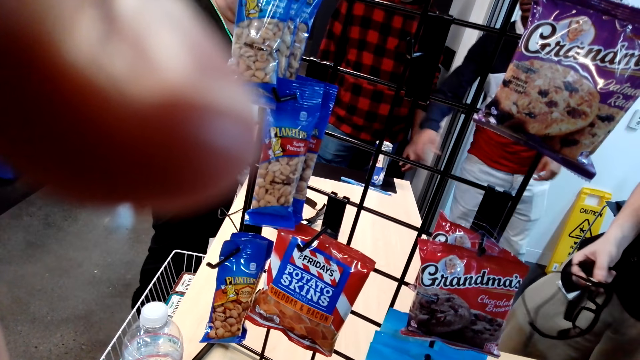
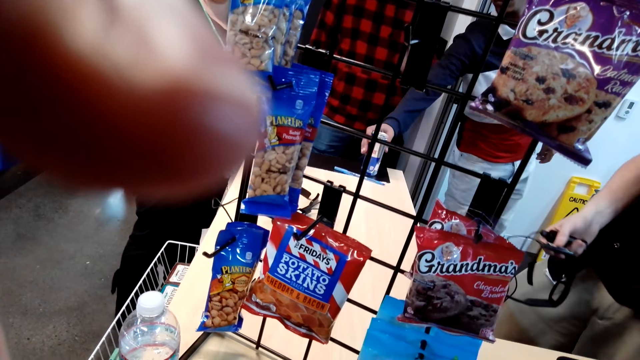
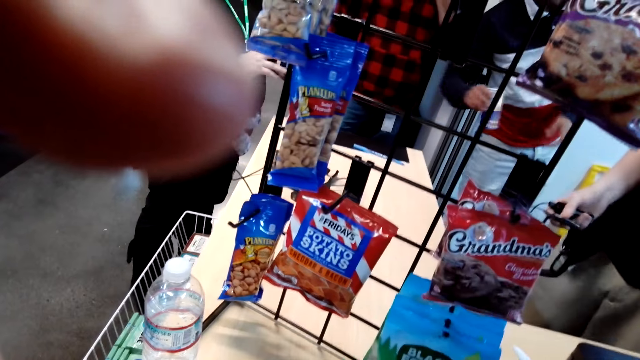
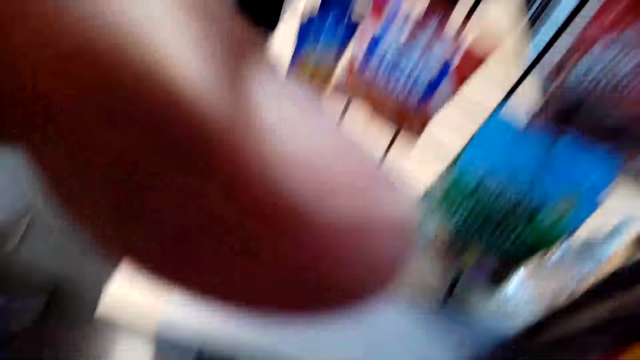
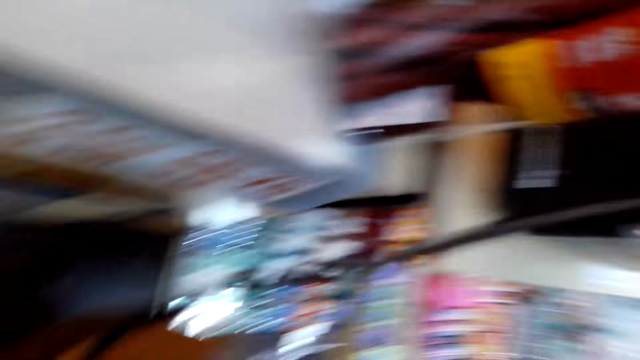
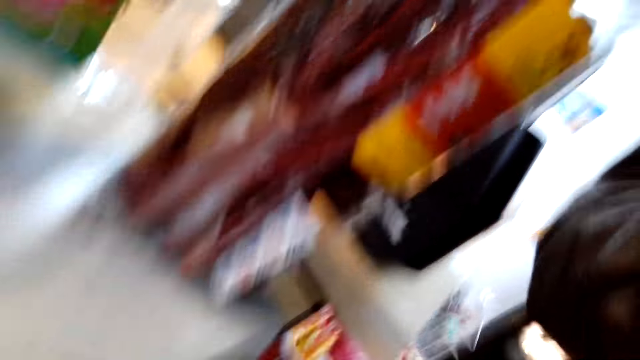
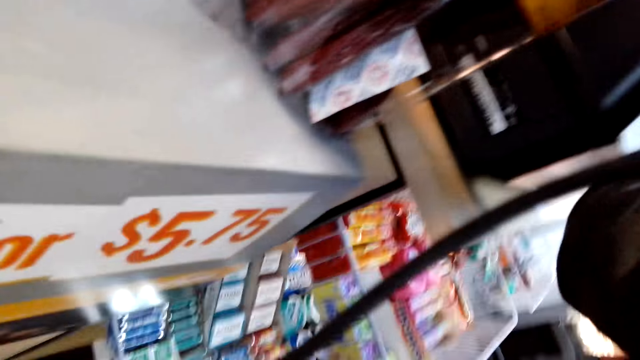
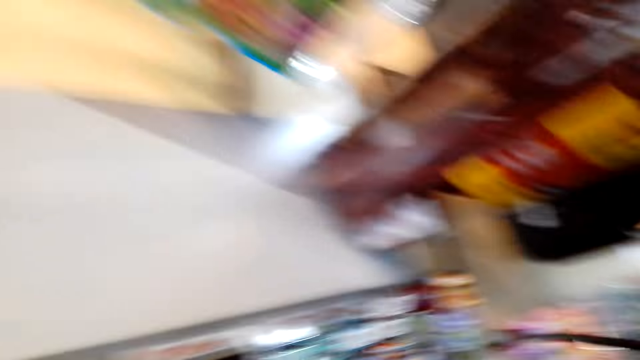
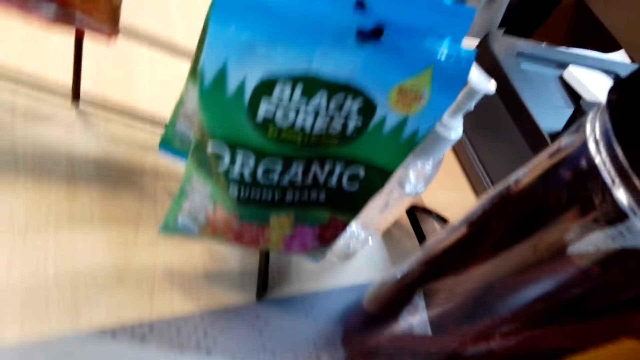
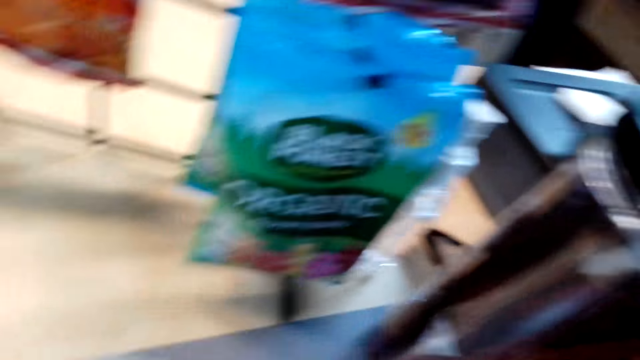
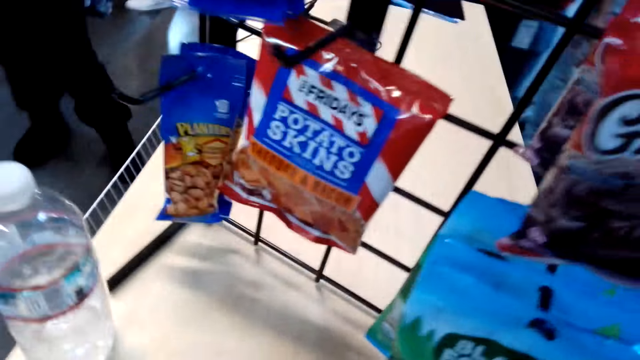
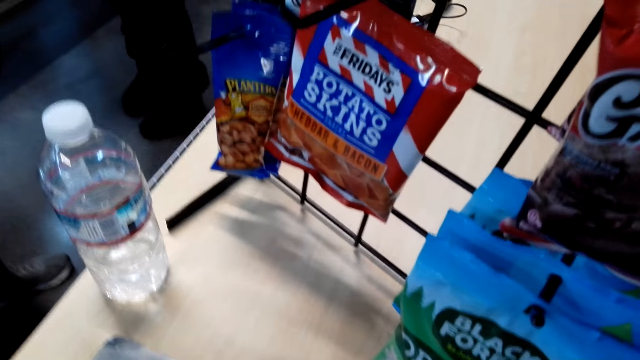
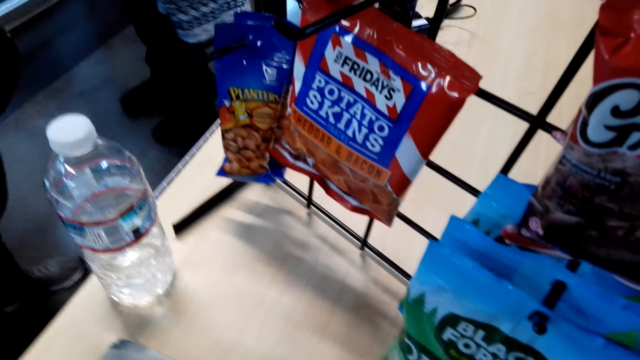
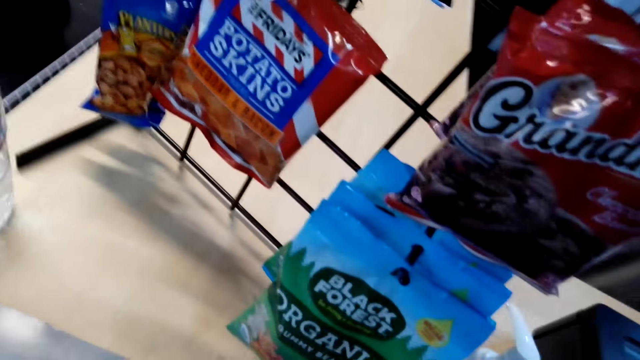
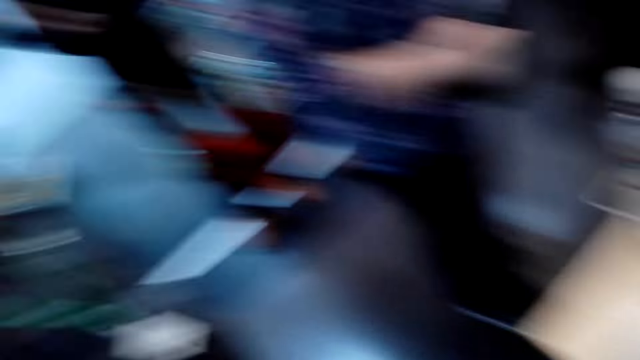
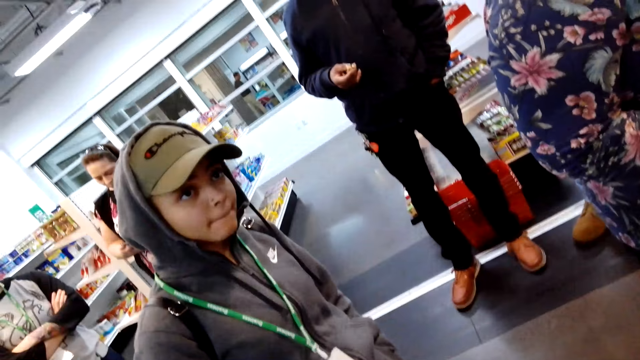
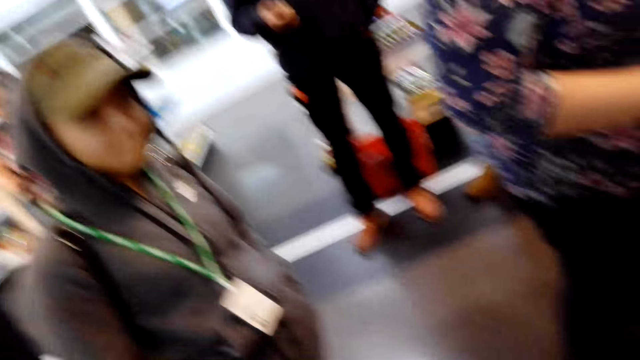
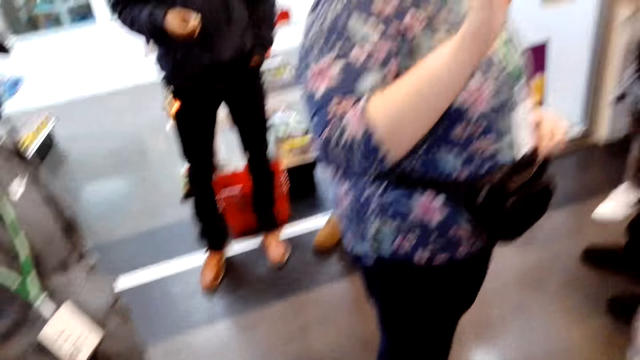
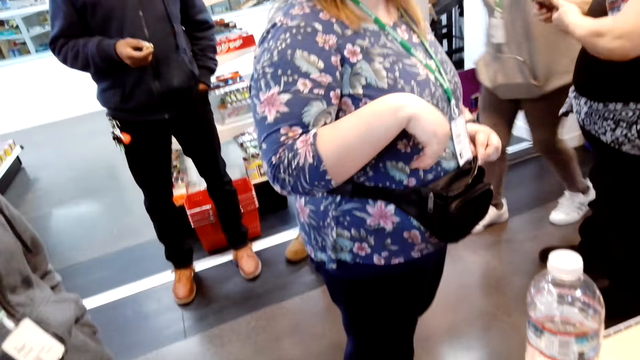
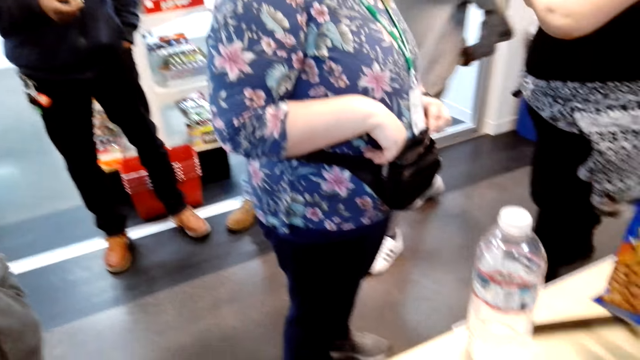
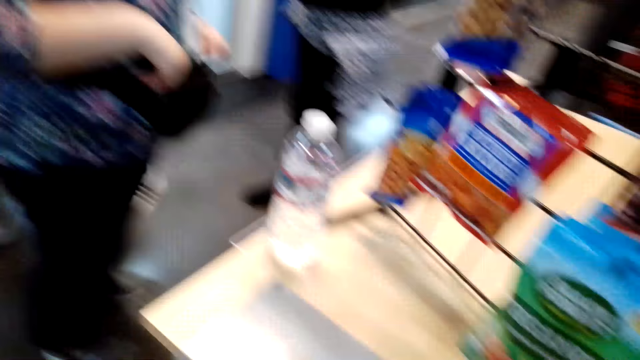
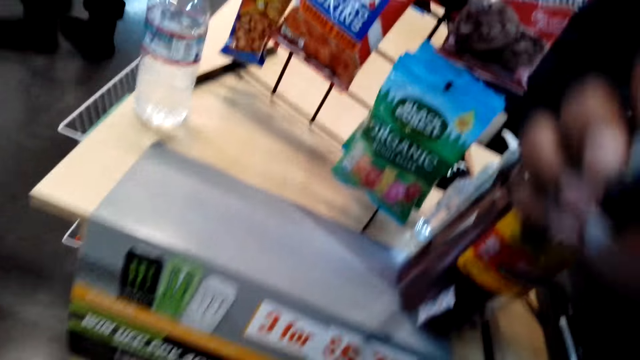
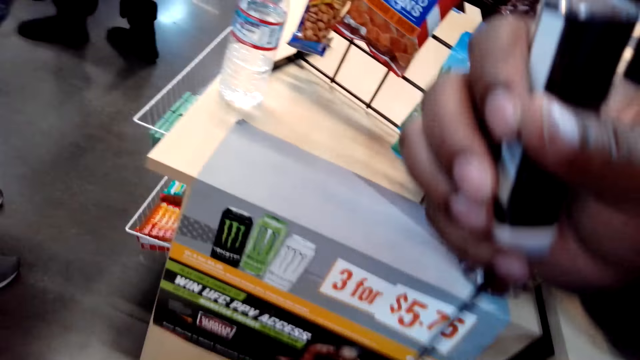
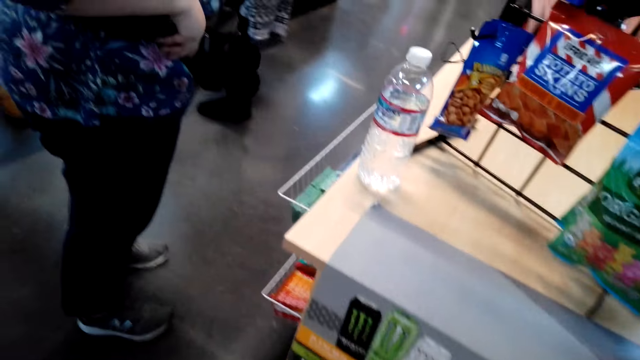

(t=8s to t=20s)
The camera wearer holds a charger. They speak.

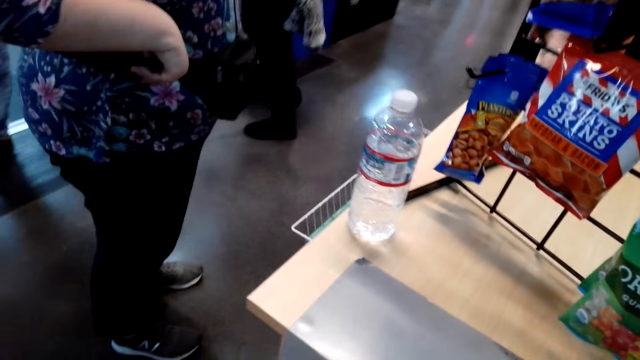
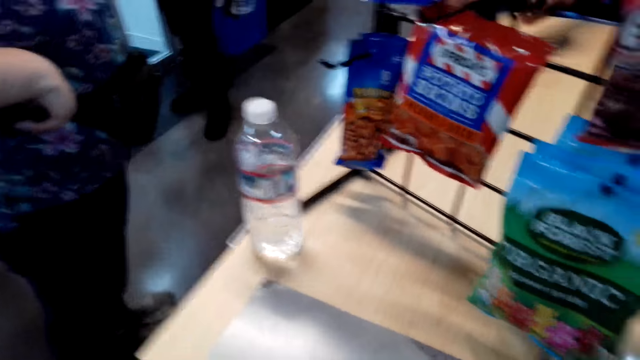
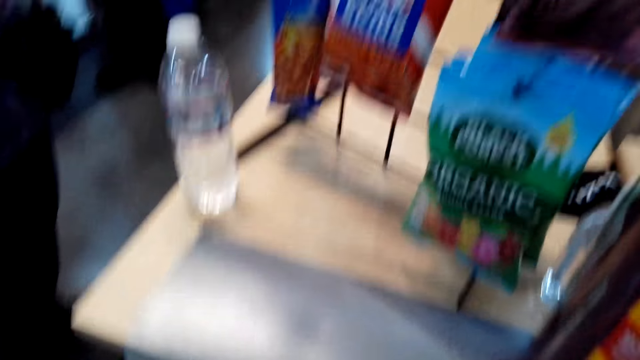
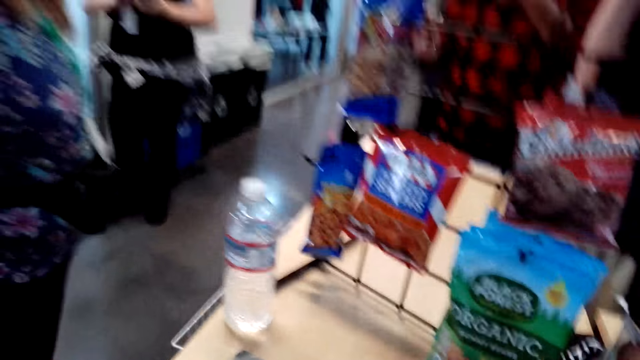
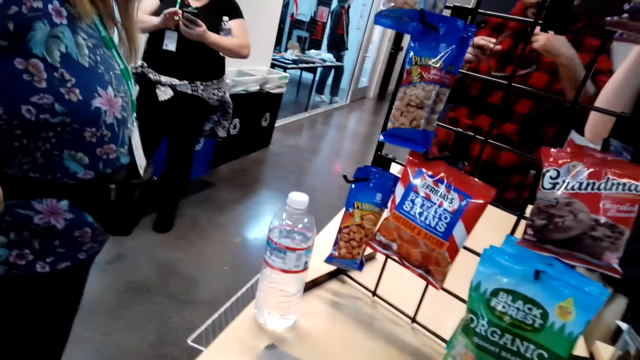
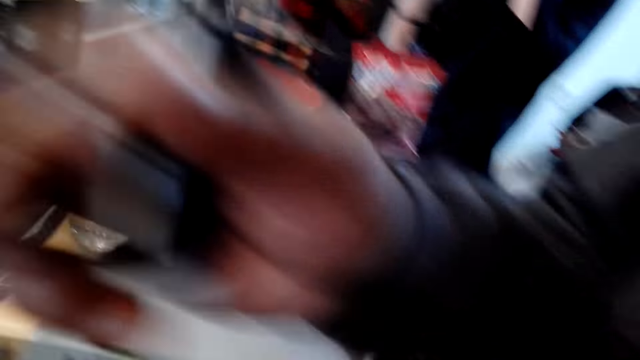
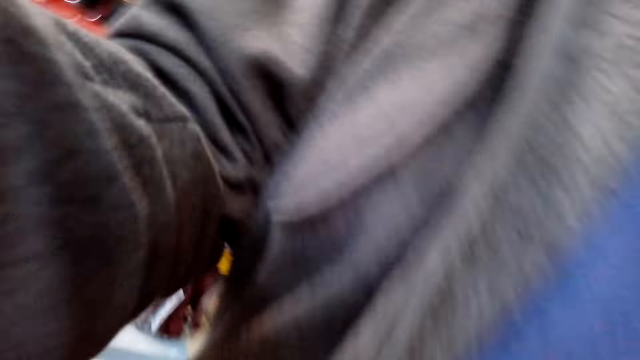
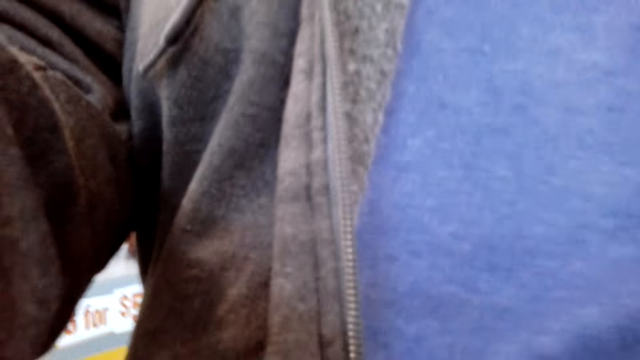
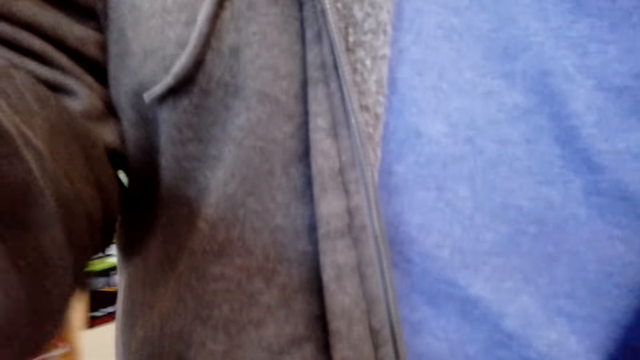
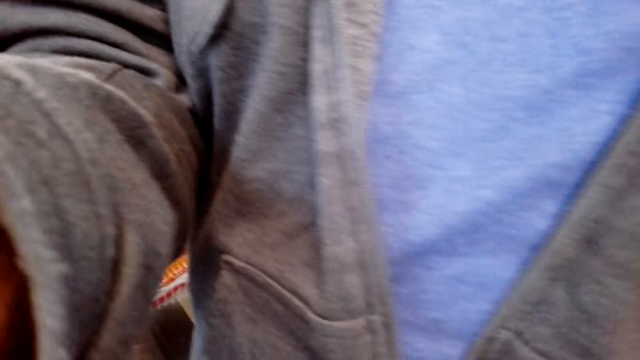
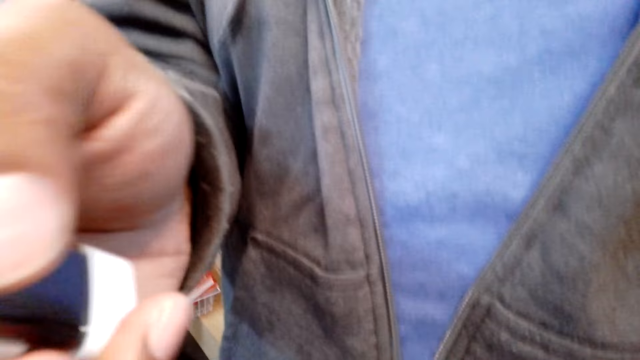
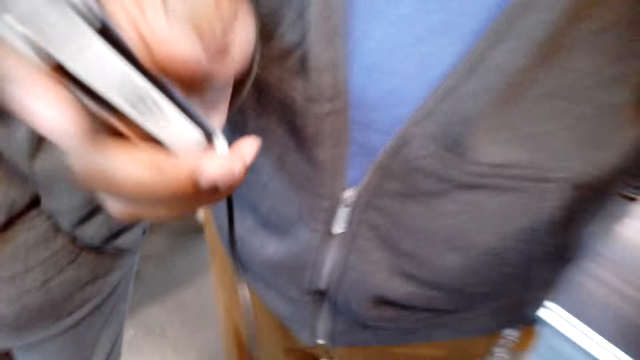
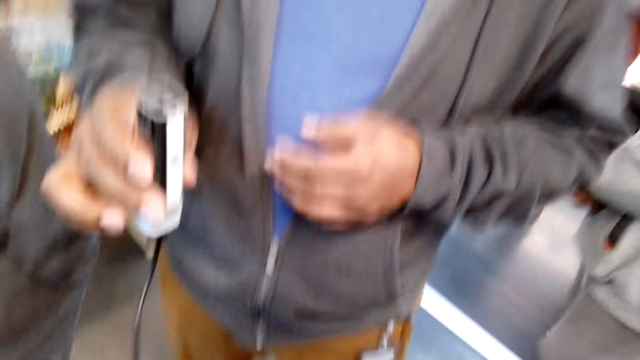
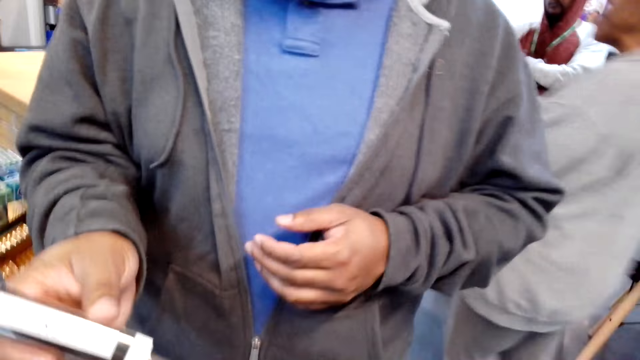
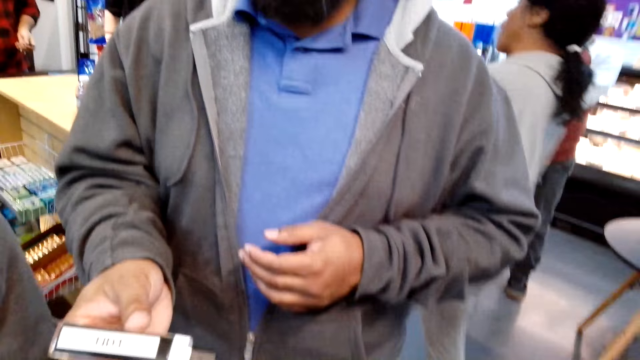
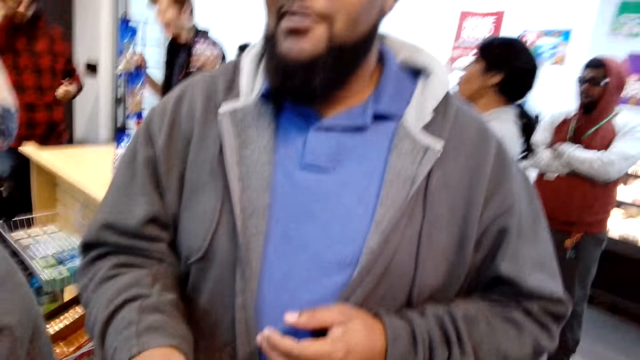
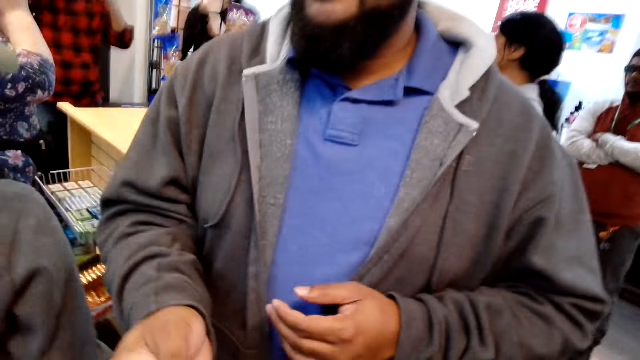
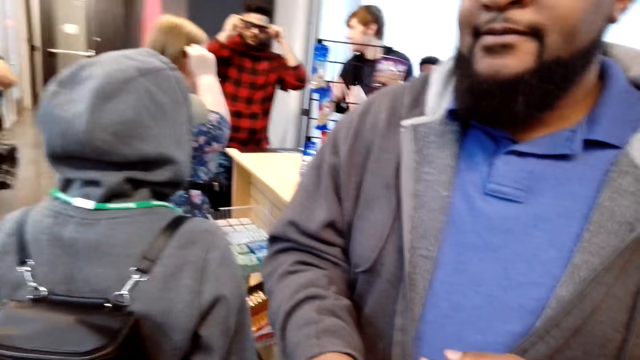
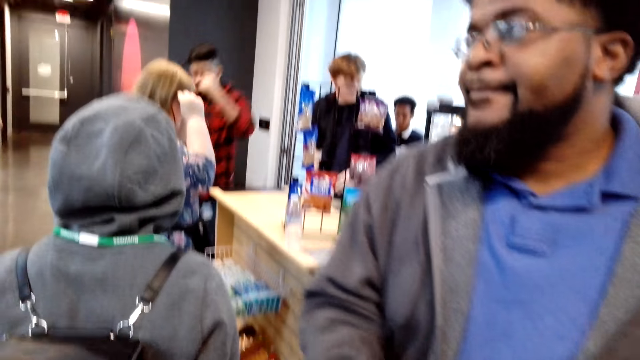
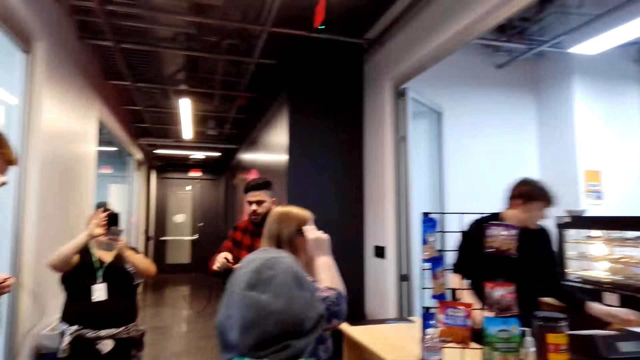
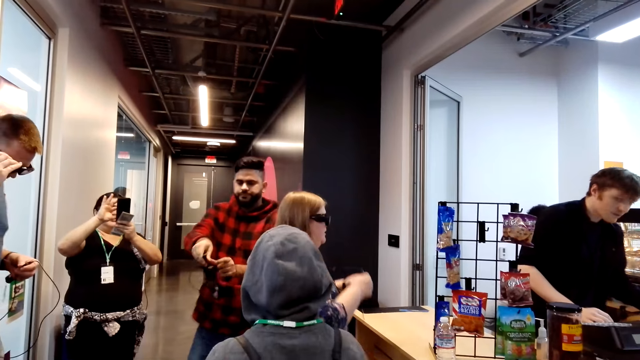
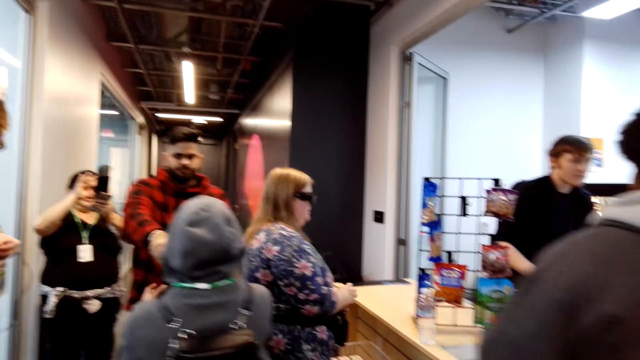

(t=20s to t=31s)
The camera wearer looks around. They converse with a man. The man holds something. The man picks a charger from the camera wearer. The camera wearer converses with the man. They look around the cashier.
